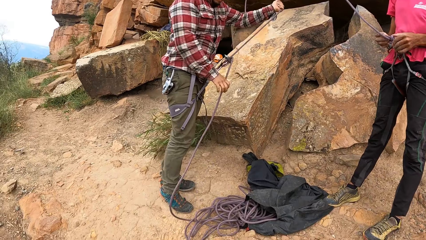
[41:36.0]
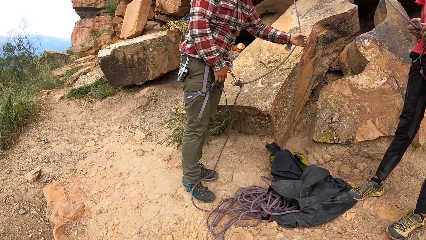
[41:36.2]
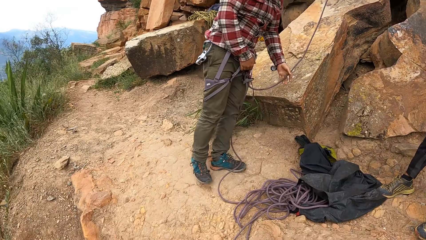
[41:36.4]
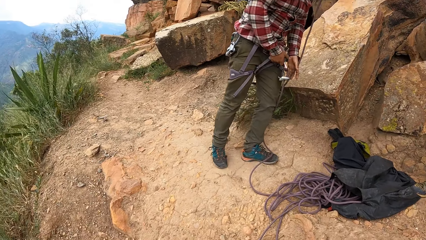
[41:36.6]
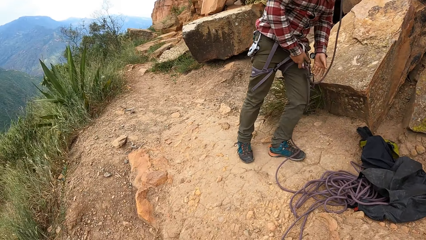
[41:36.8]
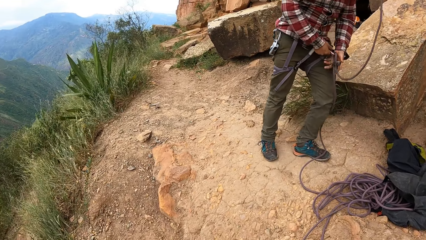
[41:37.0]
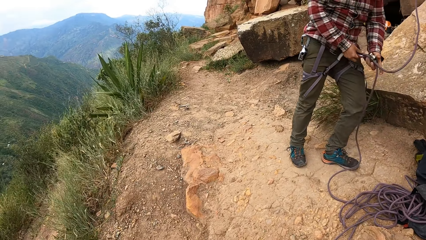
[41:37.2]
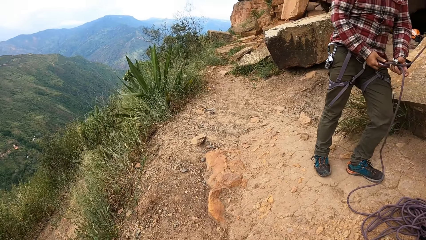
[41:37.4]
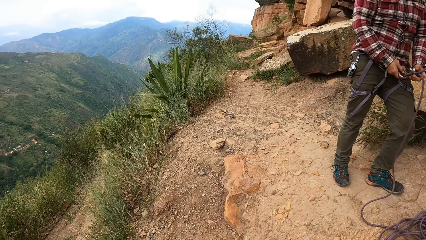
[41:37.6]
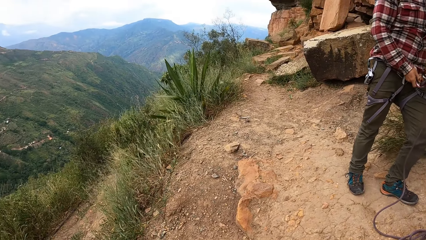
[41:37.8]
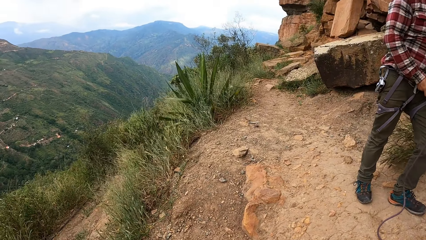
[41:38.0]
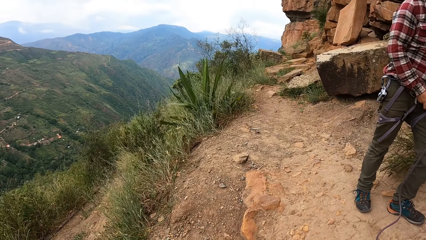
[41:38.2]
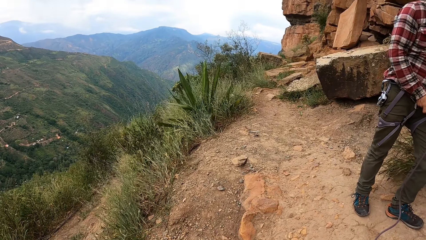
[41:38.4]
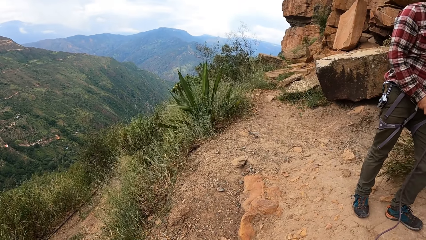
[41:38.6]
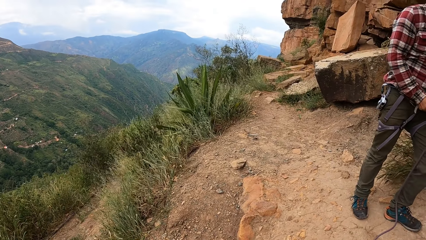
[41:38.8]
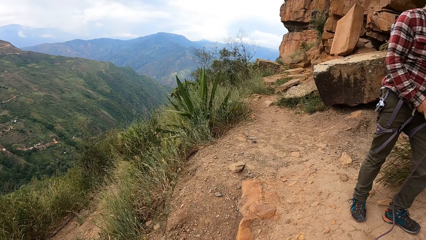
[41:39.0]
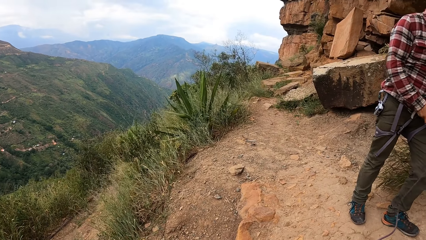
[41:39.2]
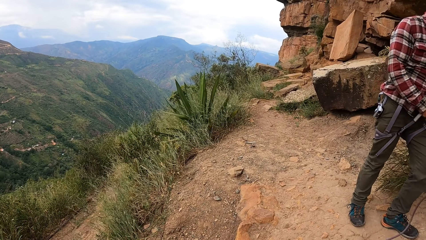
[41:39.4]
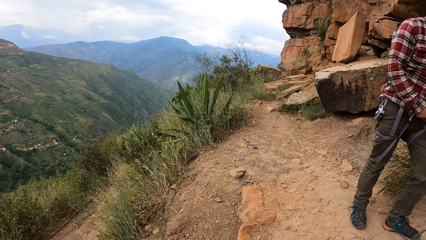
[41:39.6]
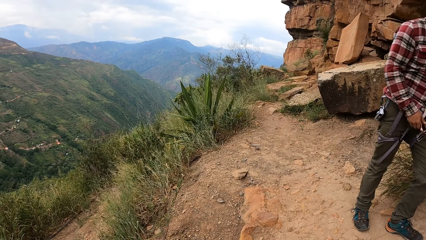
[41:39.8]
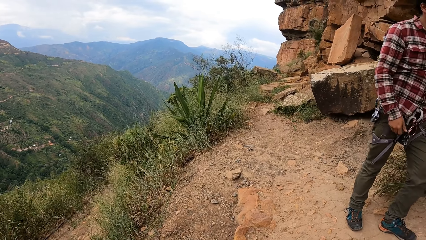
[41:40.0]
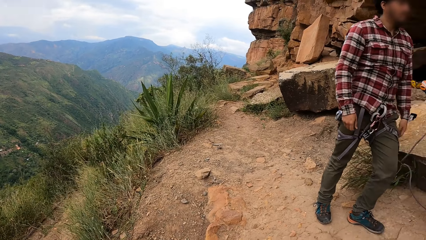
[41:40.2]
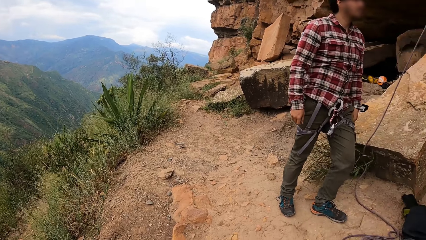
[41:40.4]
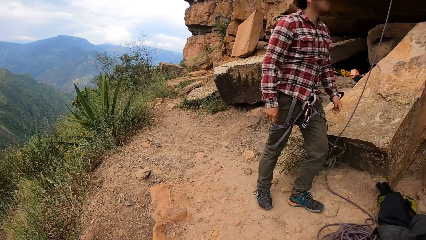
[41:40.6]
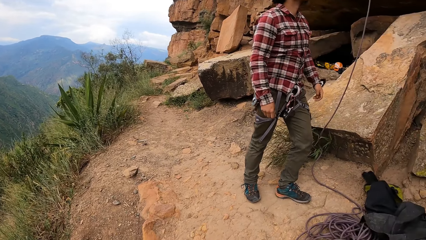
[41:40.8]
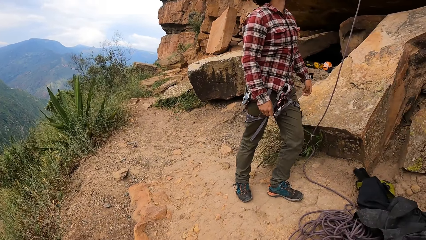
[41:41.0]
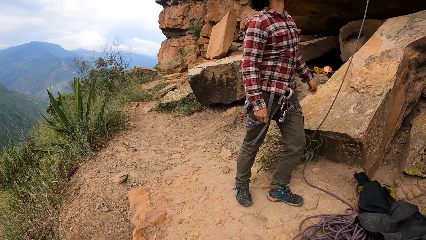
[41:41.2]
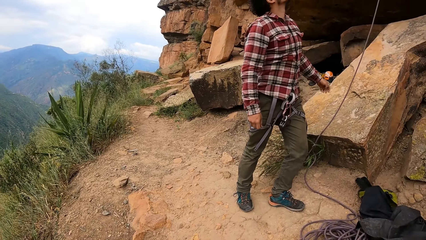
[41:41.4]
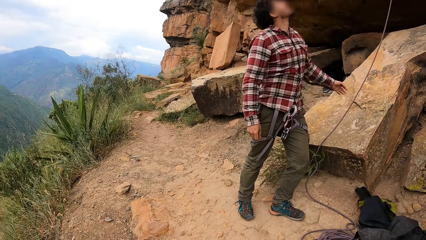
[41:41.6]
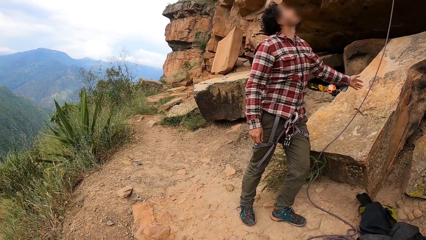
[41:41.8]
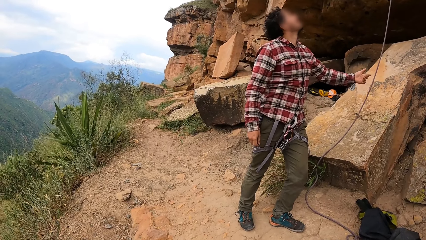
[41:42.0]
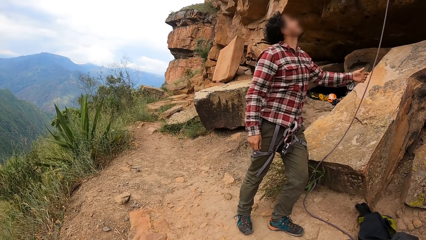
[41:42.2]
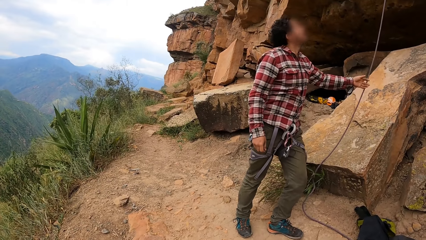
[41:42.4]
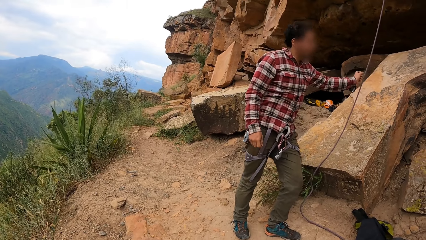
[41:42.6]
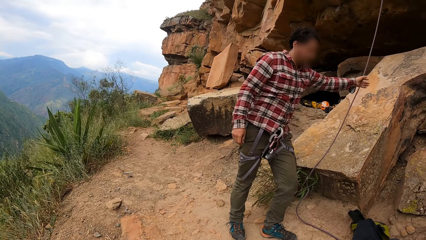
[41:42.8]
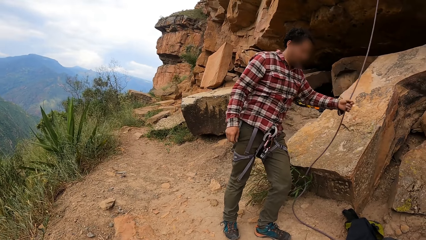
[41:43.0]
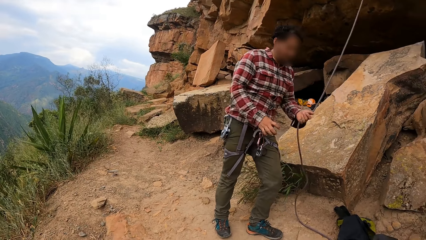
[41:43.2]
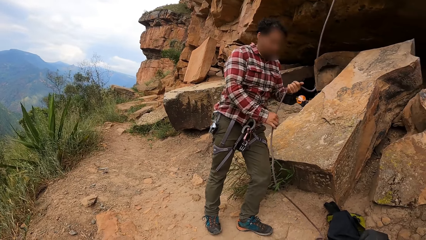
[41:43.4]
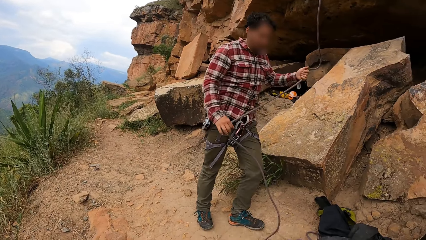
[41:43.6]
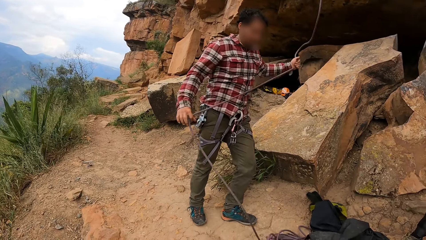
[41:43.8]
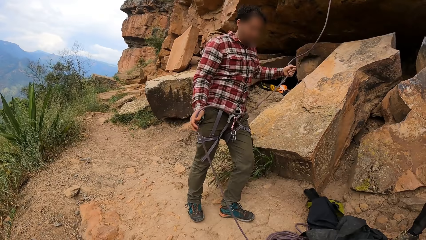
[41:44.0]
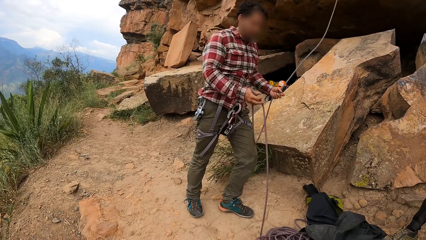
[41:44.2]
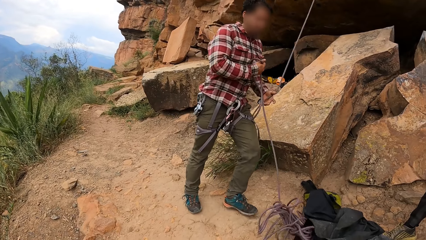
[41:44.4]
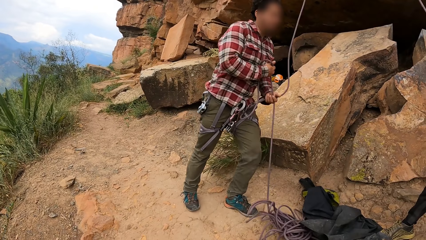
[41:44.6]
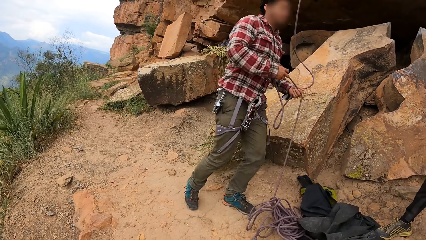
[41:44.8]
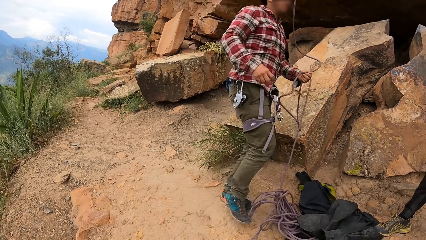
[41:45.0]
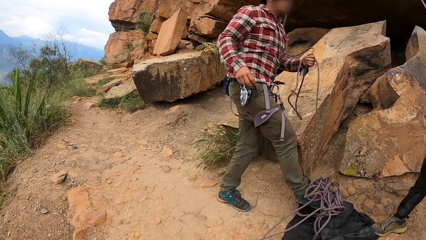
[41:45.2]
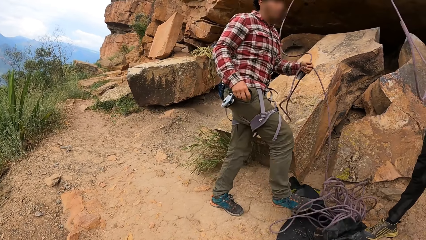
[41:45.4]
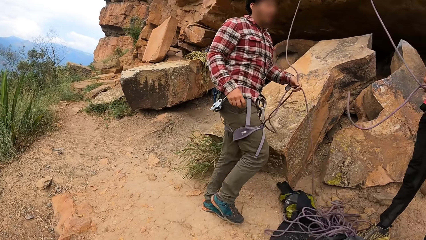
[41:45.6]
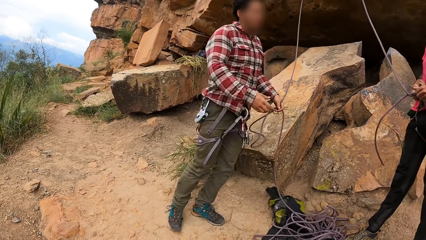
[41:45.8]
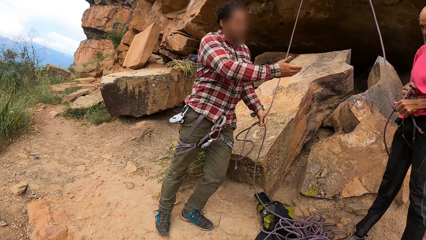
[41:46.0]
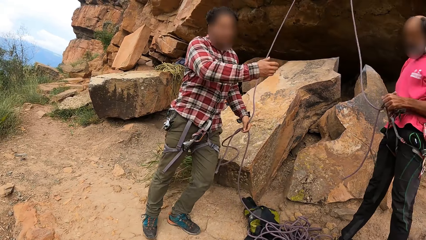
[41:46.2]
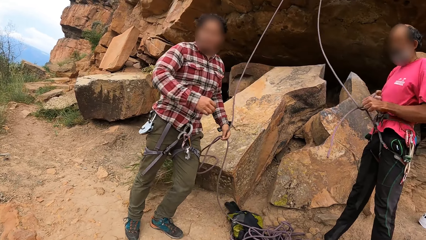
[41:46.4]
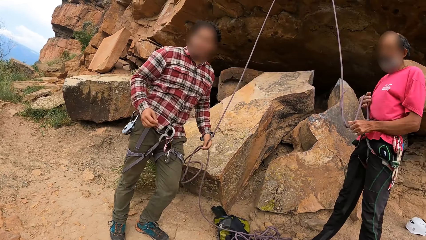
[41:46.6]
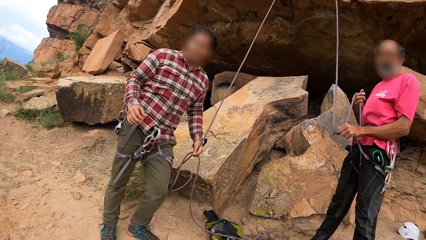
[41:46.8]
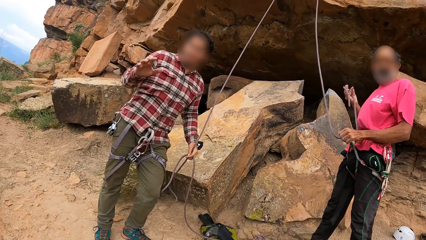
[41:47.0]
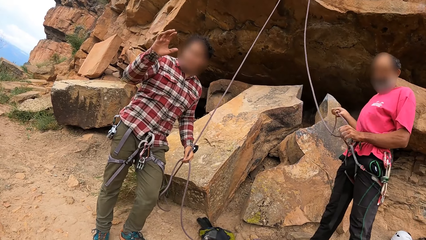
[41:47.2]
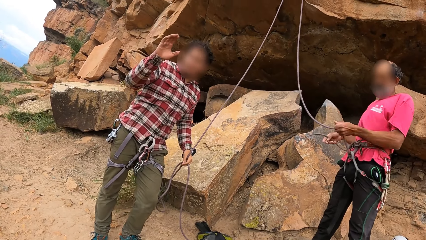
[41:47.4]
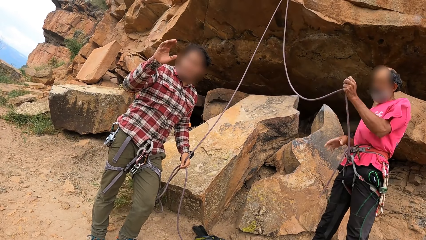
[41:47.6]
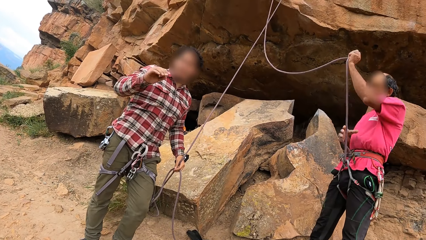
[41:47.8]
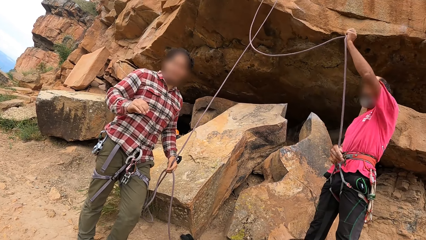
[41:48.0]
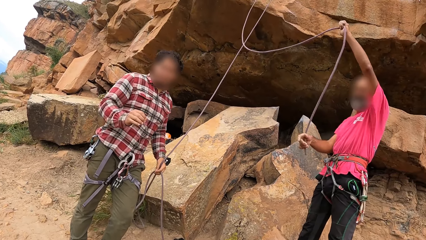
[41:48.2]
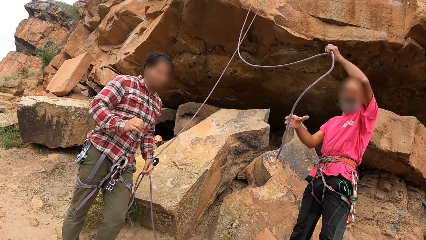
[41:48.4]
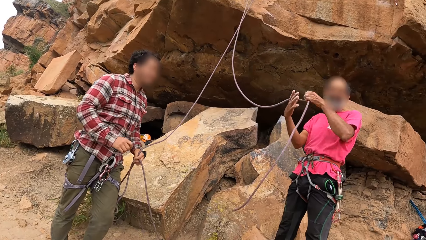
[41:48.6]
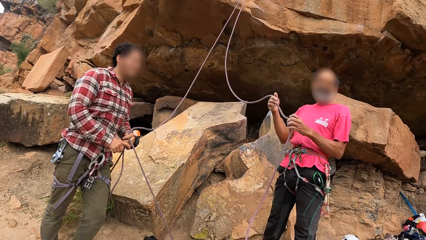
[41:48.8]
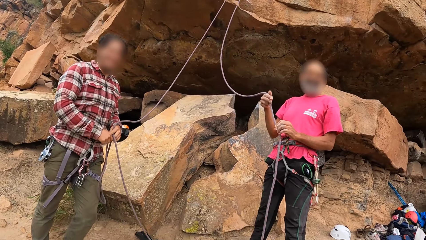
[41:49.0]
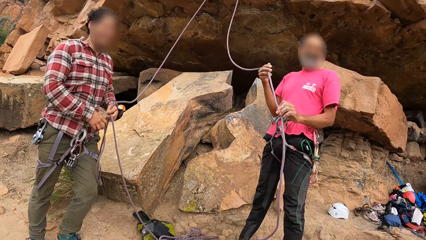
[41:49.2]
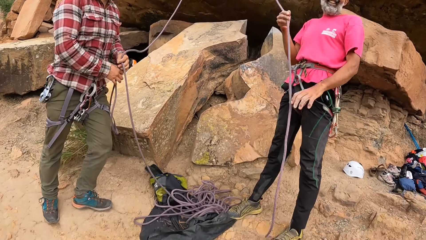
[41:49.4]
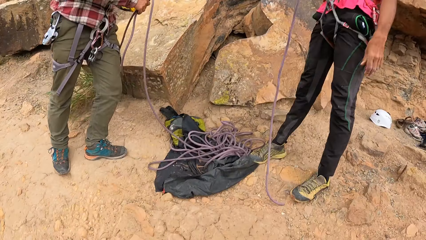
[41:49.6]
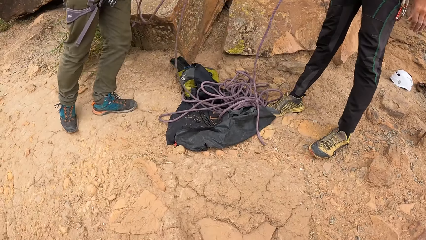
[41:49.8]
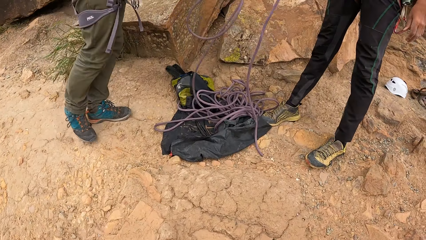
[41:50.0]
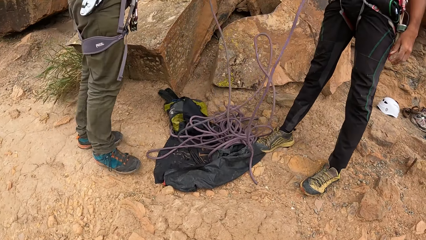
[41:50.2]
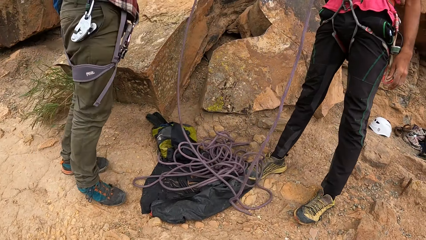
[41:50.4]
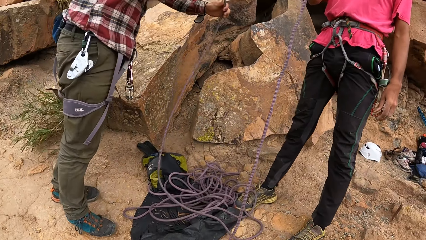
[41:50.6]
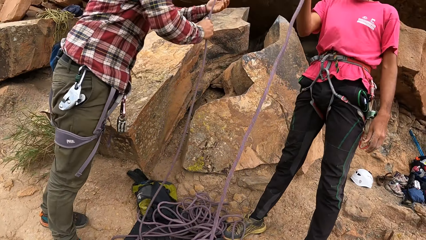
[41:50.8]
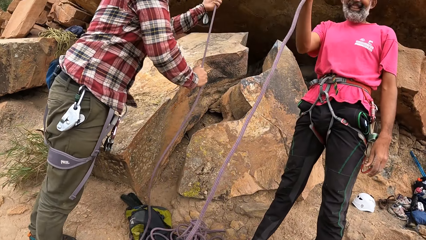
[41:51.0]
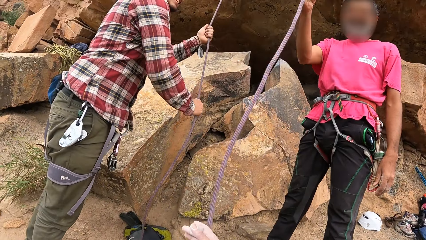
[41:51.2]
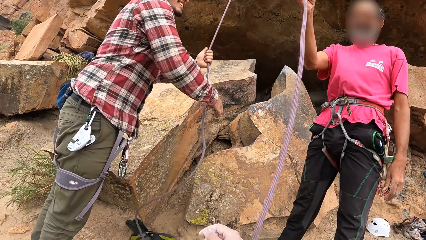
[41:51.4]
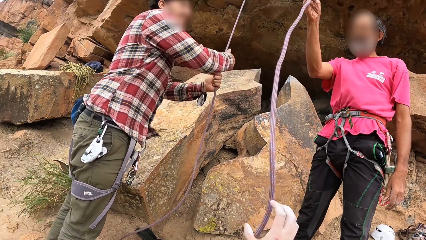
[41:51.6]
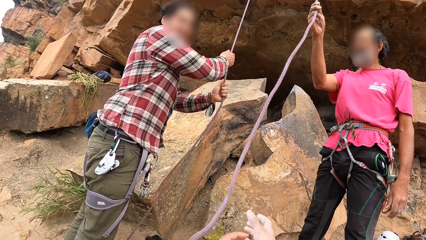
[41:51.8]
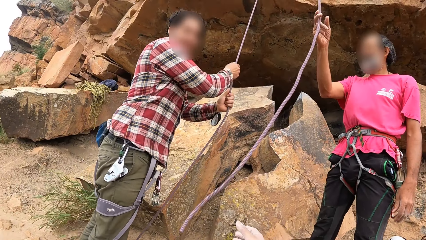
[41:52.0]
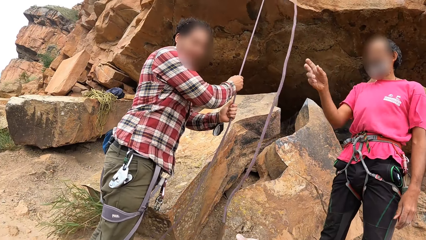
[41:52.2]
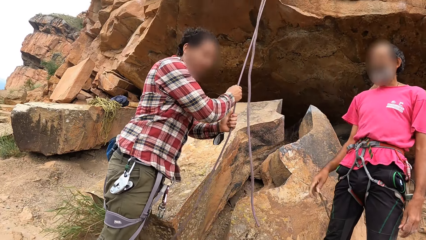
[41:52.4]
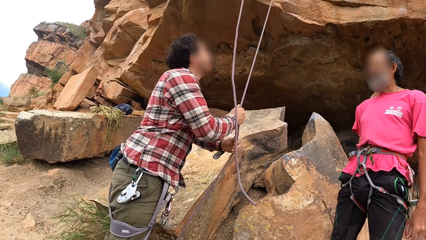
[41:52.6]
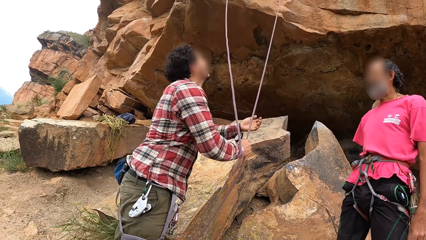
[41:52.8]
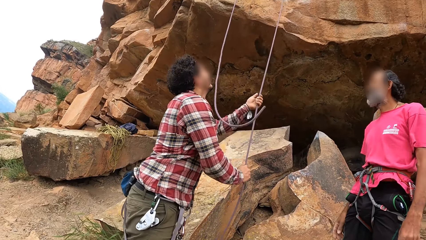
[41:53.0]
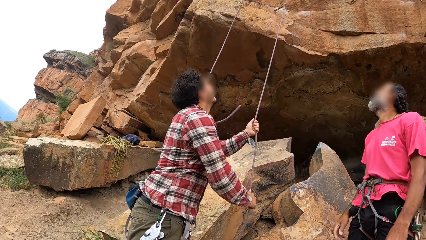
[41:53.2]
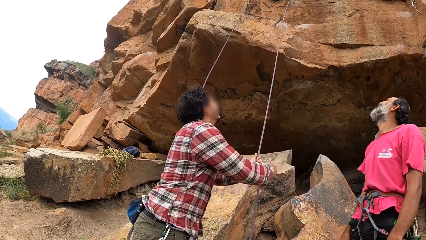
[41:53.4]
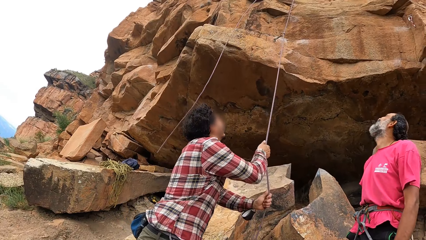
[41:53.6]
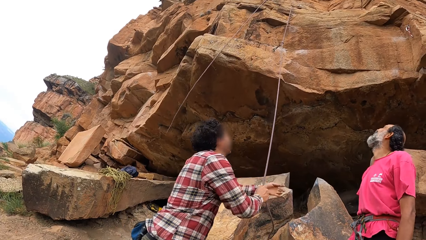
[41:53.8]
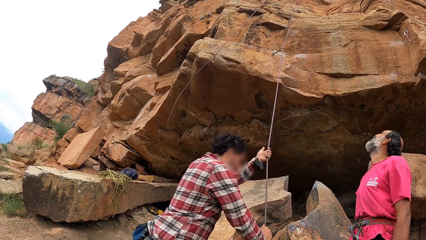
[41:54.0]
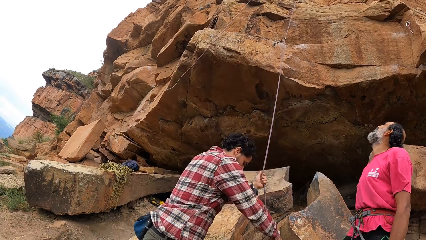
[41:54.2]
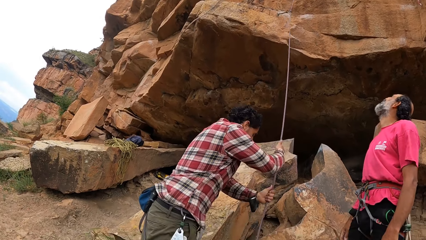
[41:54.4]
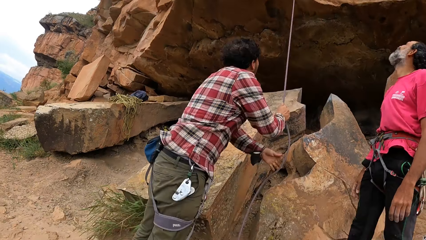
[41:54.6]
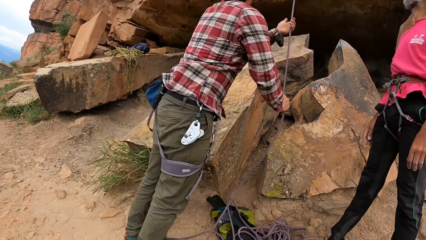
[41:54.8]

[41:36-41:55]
A man unties the climbing rope and pulls the climbing rope. The camera wearer looks around. They look at the man. The man looks around. The man pulls the climbing rope. The man kicks the climbing rope on the ground. The man interacts with another man. The camera wearer looks at the other man. The first man unties the climbing rope and interacts with the camera wearer. The camera wearer looks at the first man. They look around. The first man pulls the climbing rope. The camera wearer moves a hand.
